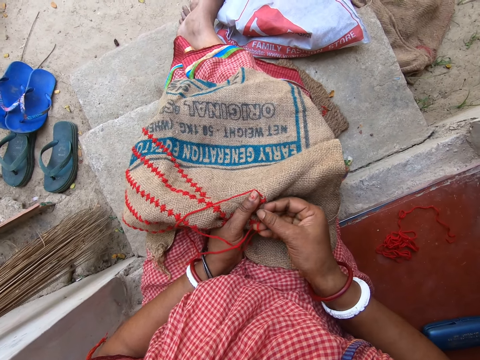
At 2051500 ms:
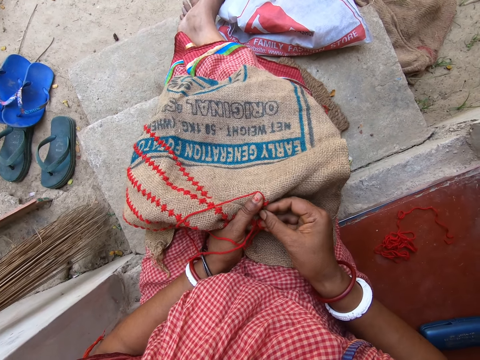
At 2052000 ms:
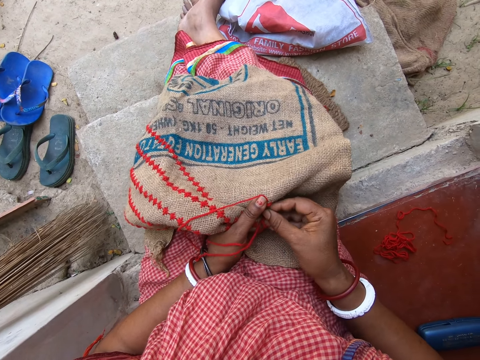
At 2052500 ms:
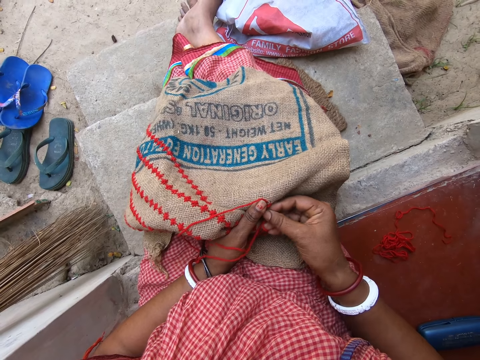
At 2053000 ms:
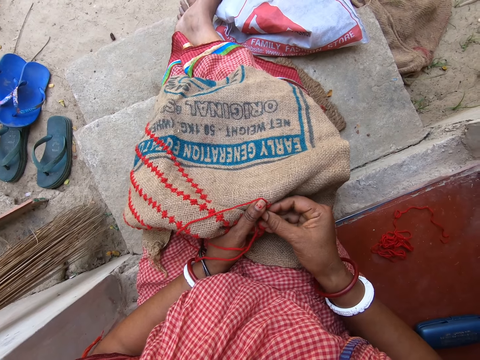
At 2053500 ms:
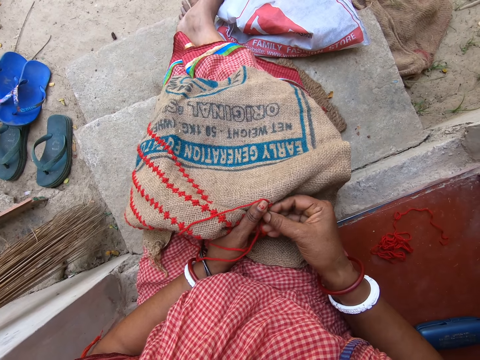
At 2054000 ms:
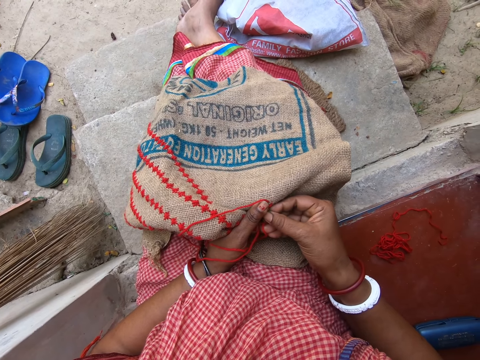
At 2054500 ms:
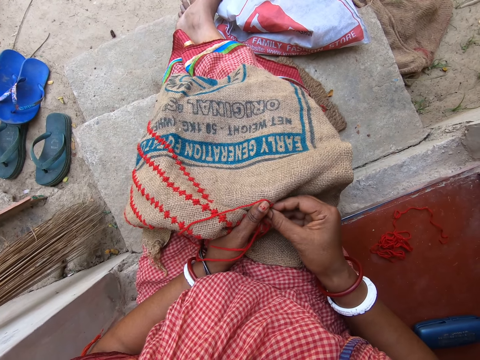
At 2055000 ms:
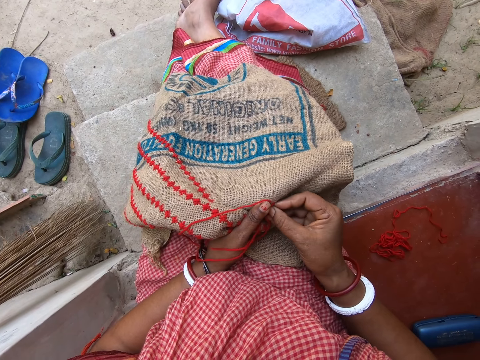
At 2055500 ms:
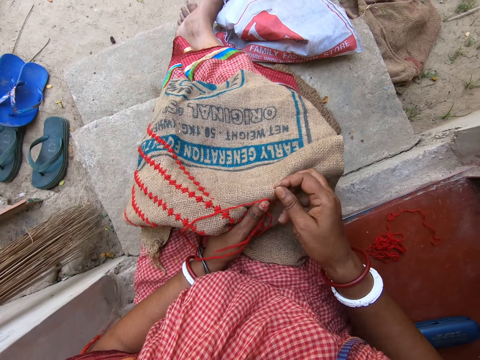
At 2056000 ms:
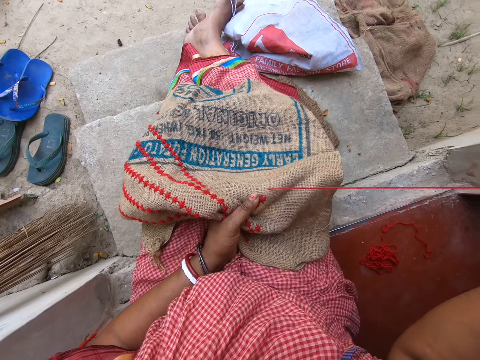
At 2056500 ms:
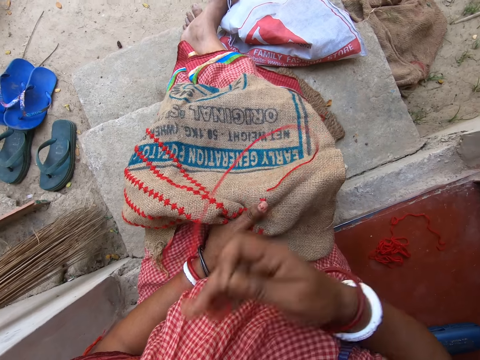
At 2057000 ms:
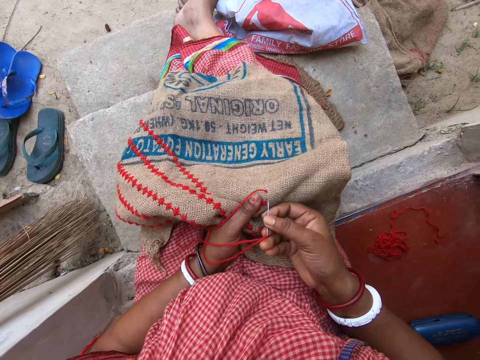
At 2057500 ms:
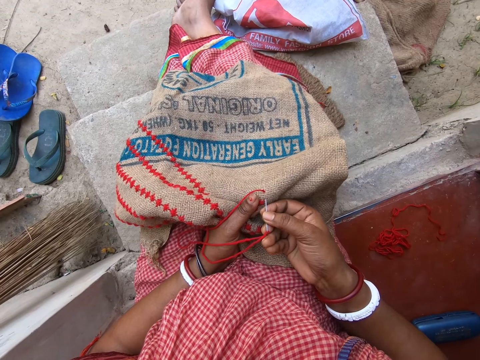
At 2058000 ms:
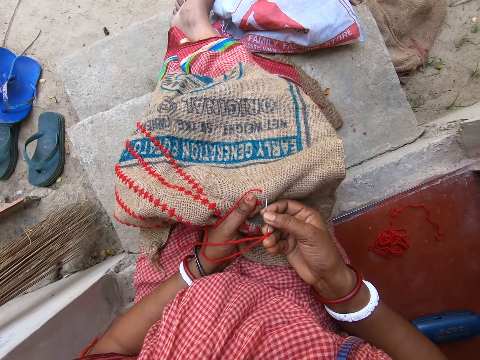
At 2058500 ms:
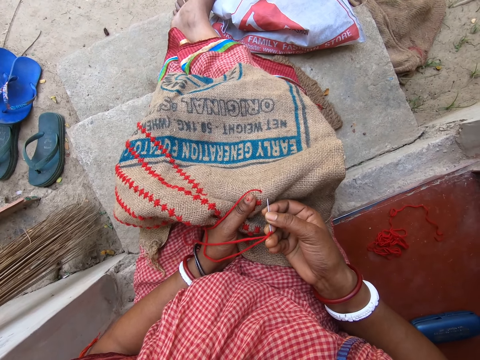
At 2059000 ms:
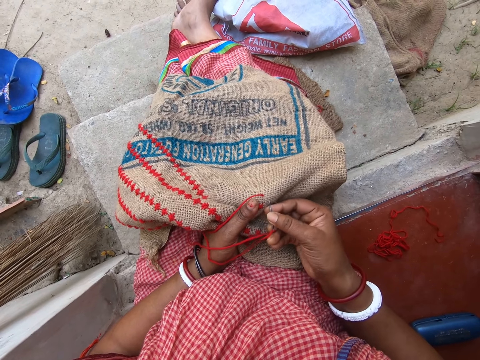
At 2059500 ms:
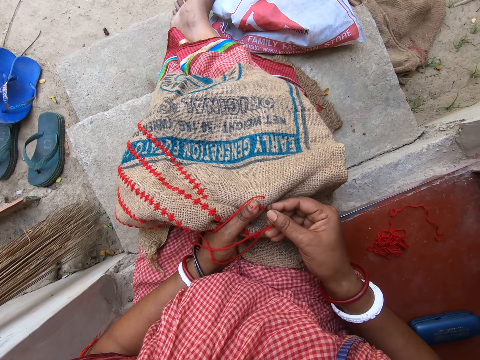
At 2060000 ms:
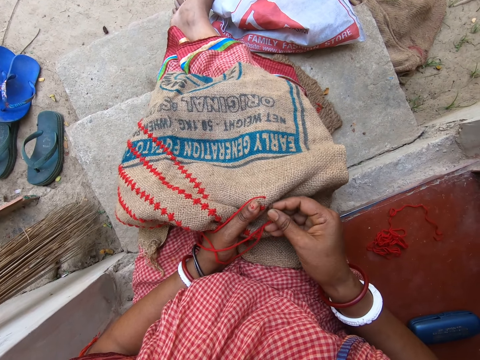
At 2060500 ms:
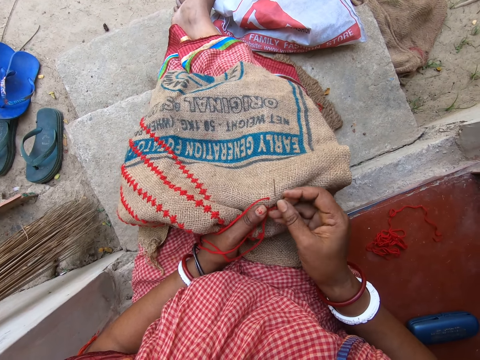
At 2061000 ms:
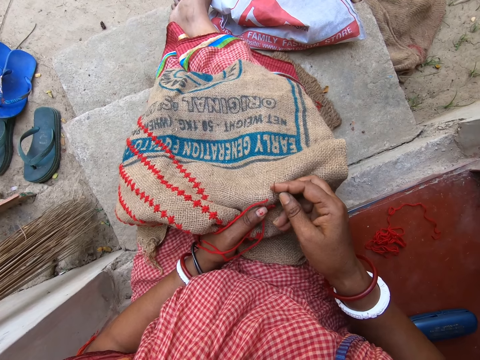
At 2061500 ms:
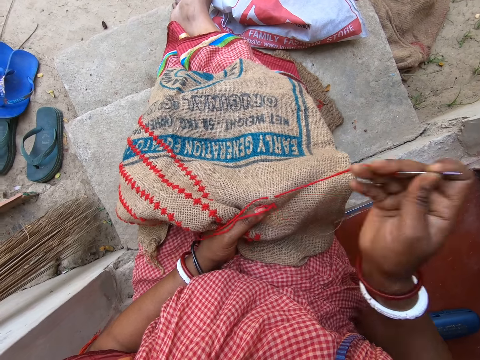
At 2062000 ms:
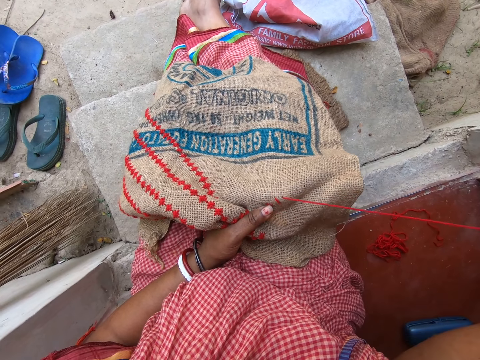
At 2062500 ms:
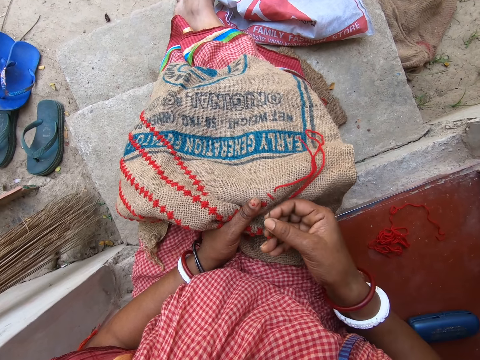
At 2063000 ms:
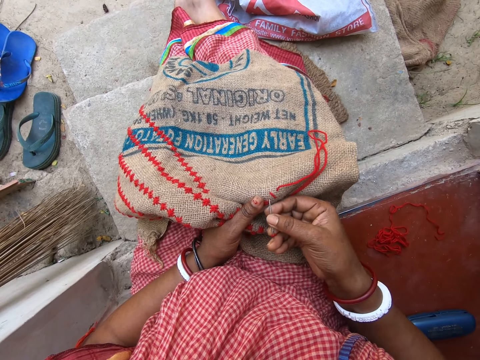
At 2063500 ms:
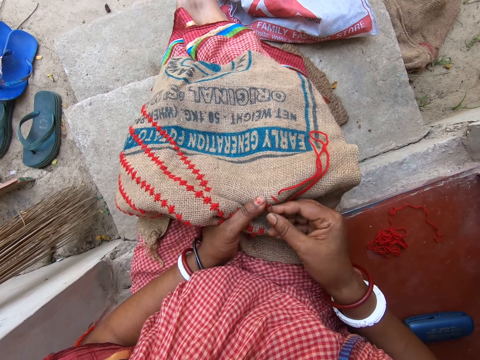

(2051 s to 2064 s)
The camera wearer sews the garment. They pull the thread. They sew the garment. They pull the thread.

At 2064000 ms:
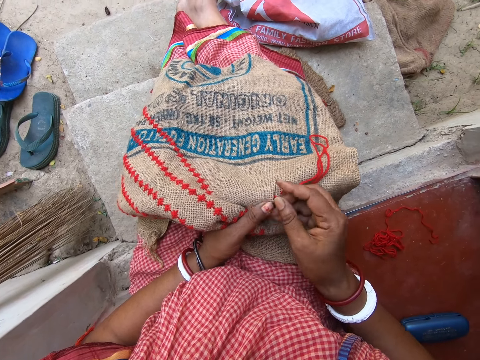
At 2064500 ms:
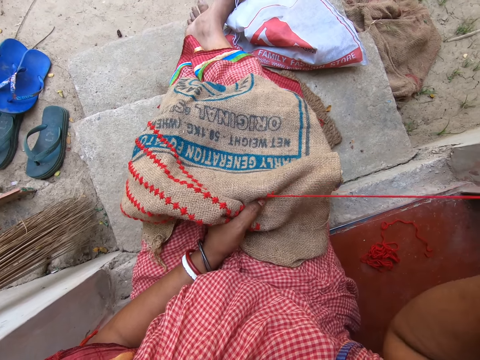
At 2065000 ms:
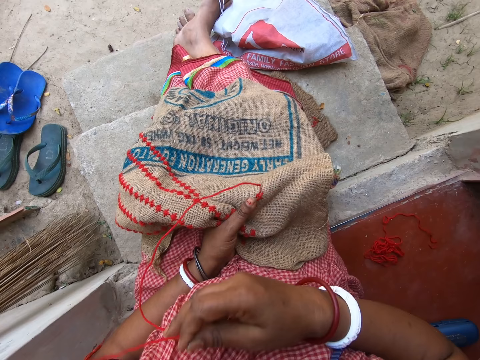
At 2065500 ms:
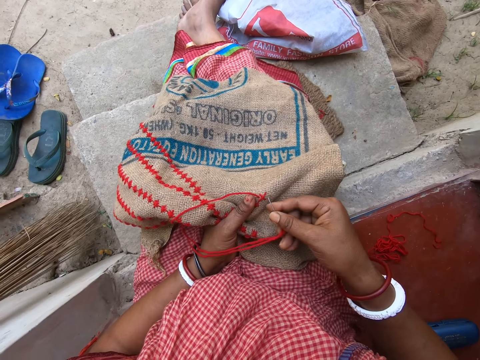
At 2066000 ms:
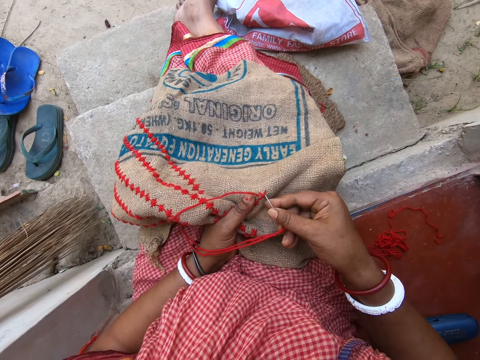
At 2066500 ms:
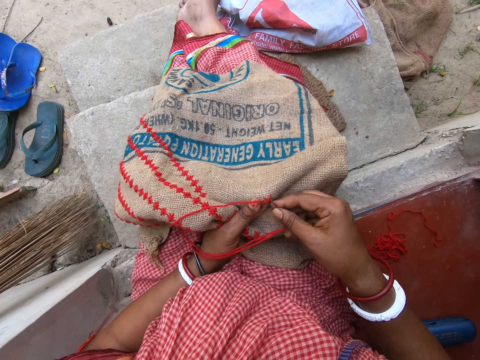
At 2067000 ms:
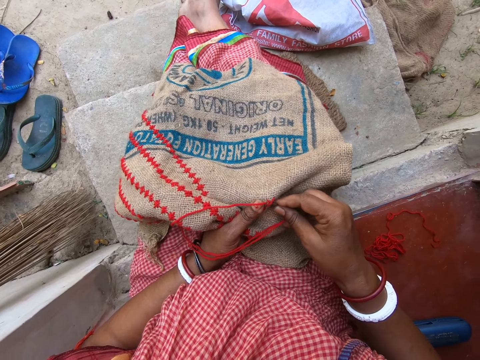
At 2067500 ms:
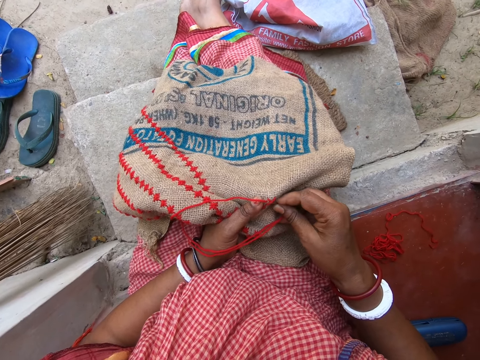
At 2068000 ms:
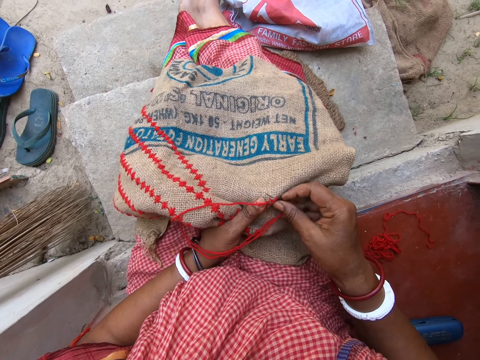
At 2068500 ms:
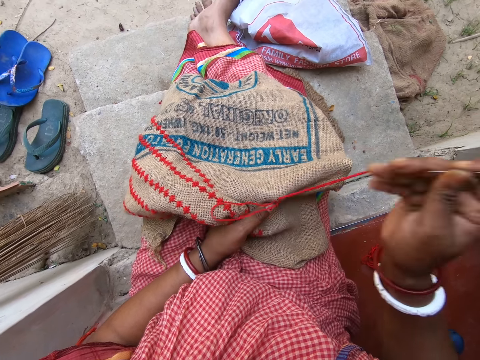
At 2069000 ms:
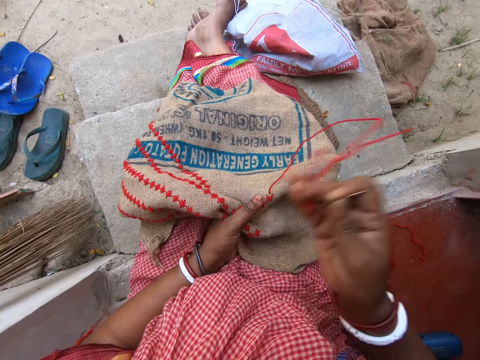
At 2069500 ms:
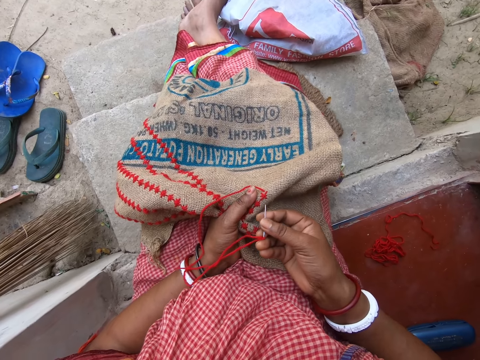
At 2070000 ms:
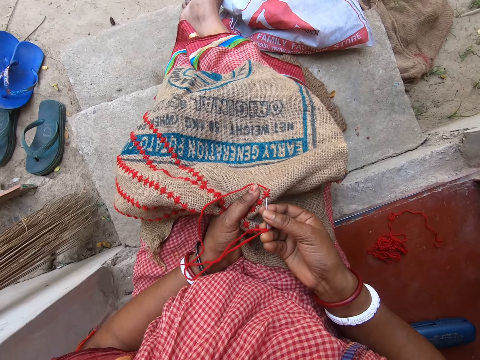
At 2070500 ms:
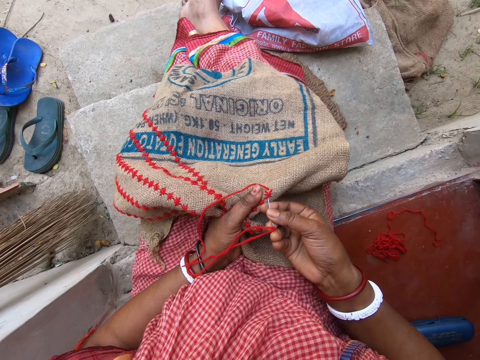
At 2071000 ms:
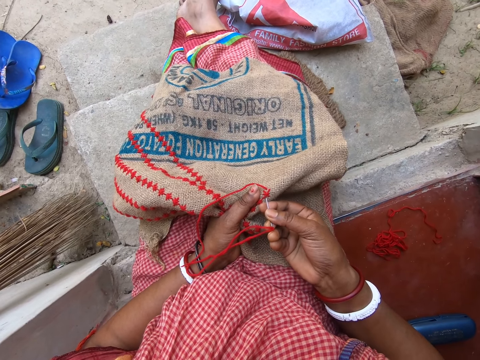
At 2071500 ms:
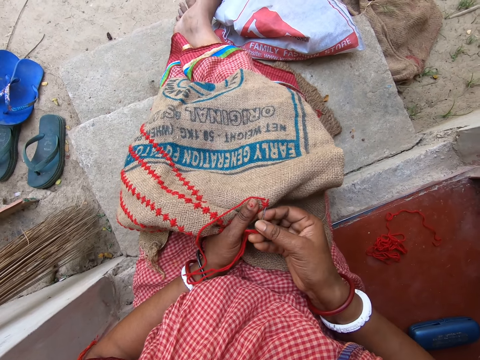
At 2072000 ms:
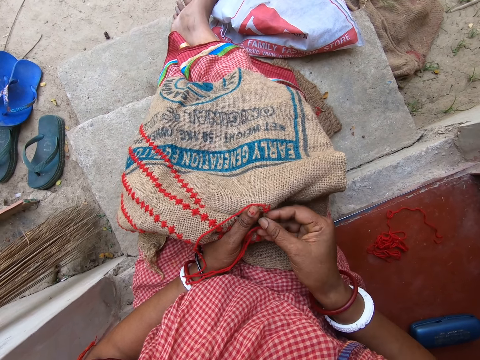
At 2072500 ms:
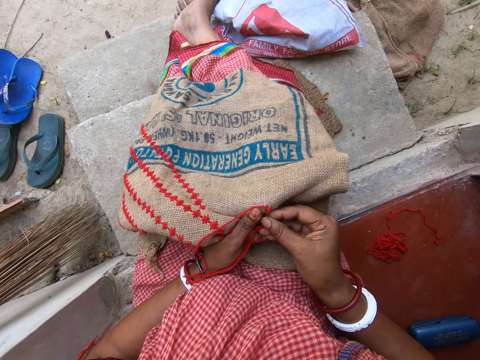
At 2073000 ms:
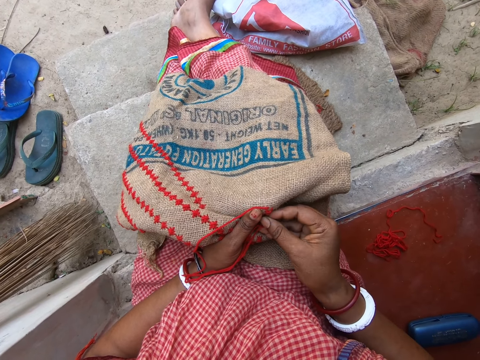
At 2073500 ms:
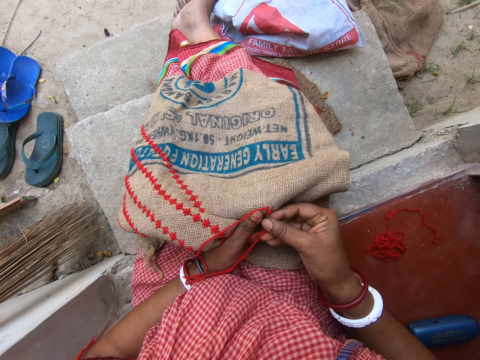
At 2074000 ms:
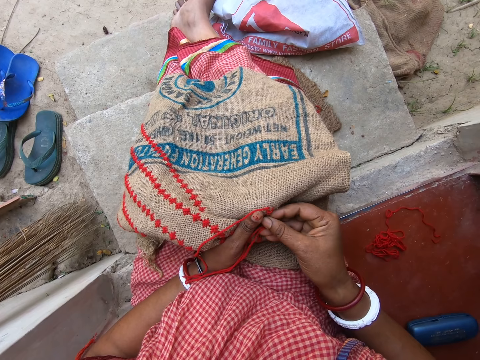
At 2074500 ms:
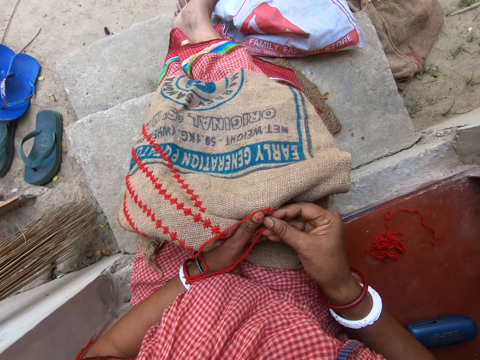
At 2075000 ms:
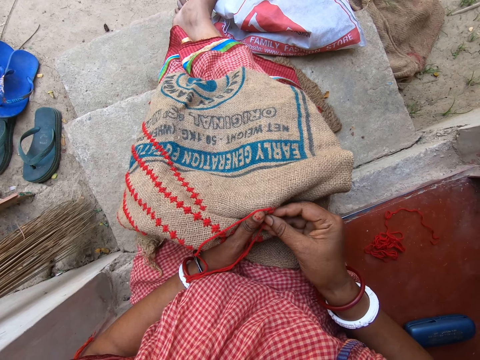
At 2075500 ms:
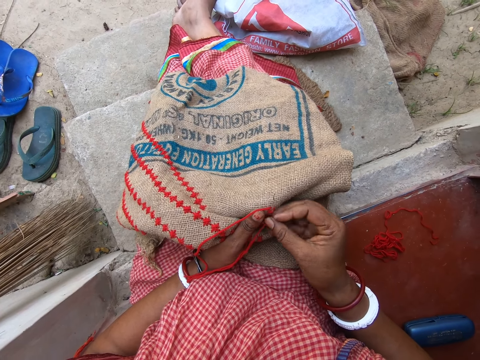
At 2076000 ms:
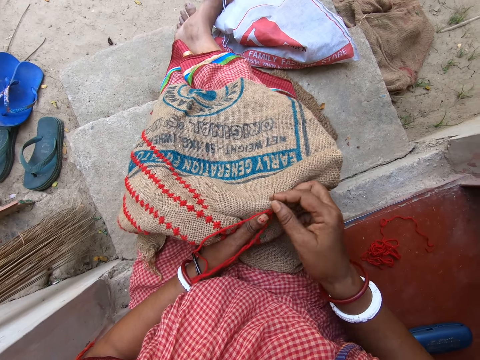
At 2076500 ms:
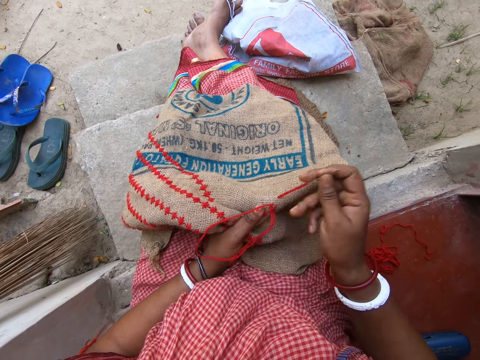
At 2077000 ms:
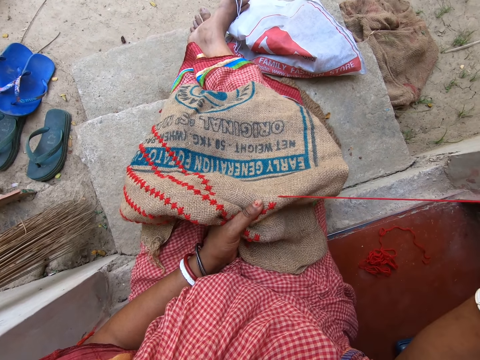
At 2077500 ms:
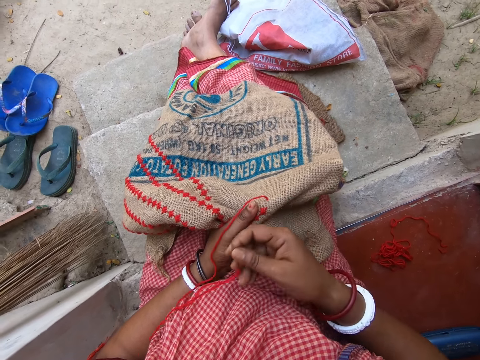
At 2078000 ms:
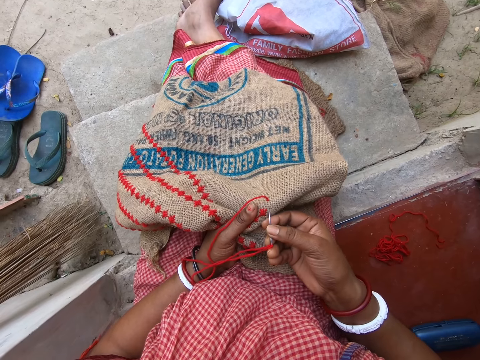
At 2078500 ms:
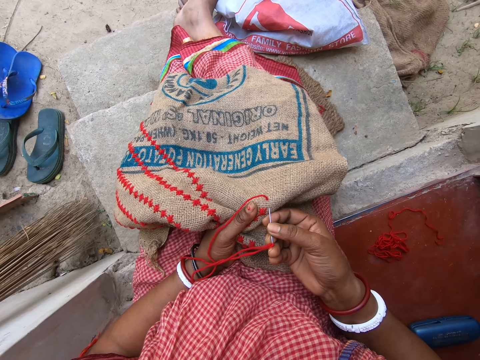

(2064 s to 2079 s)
The camera wearer sews the garment. They pull the thread. They sew the garment. They pull the thread. They sew the garment. They pull the thread.
